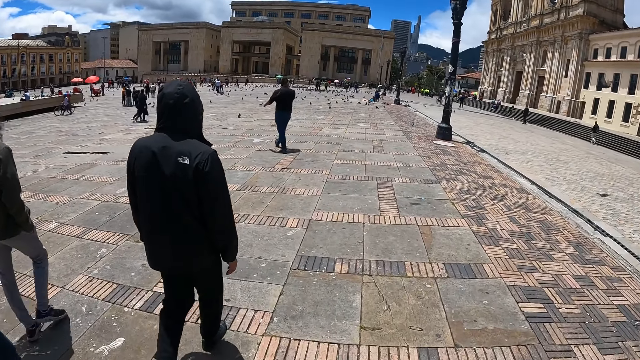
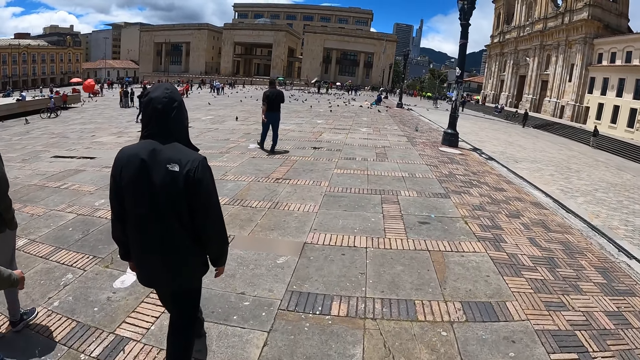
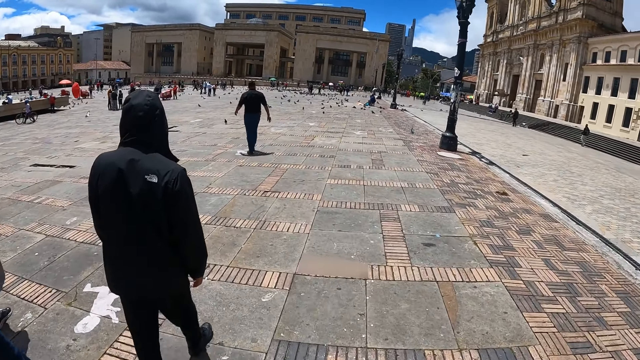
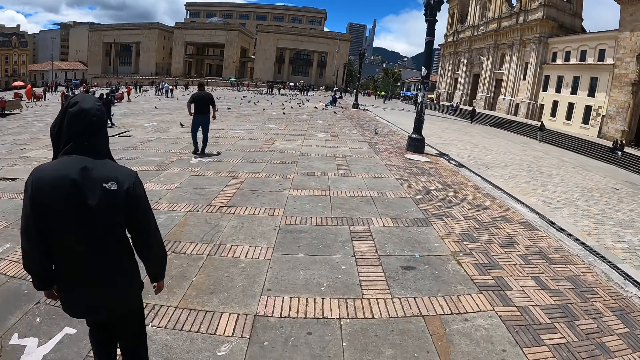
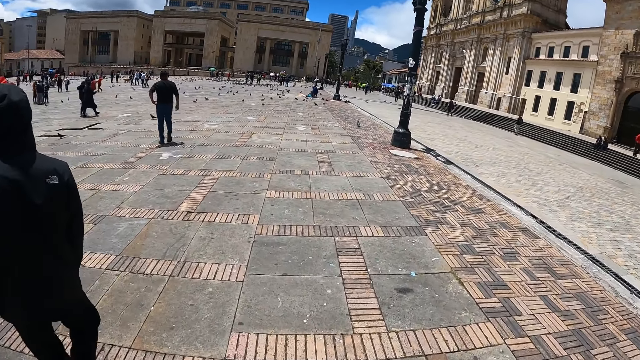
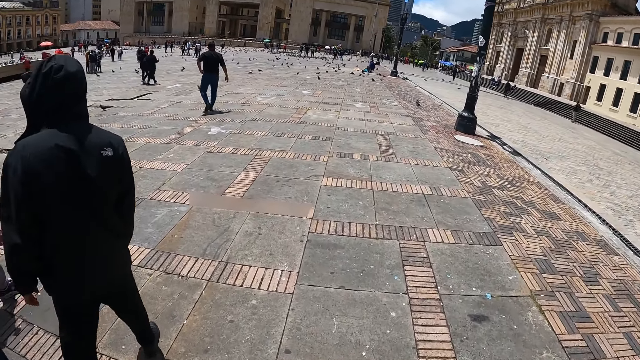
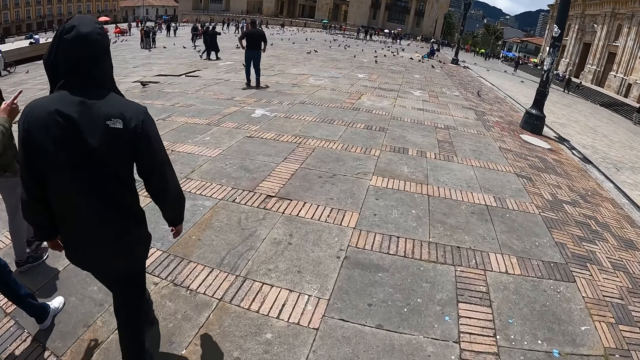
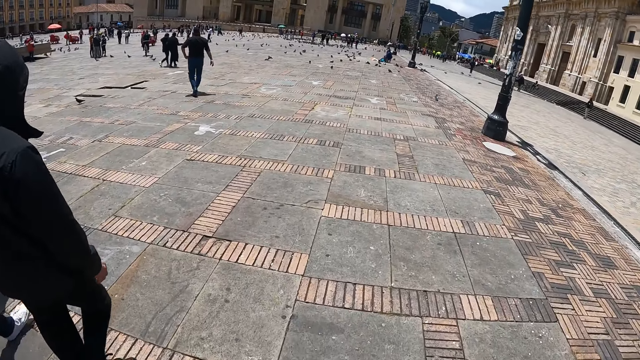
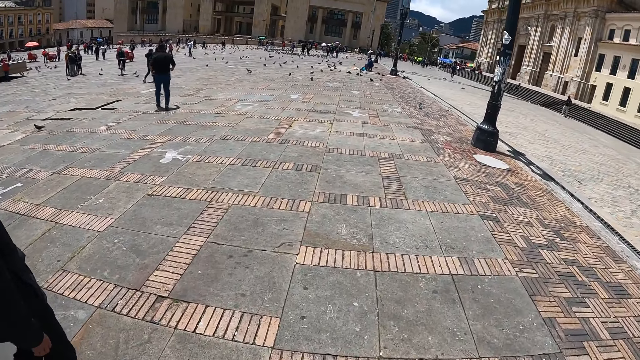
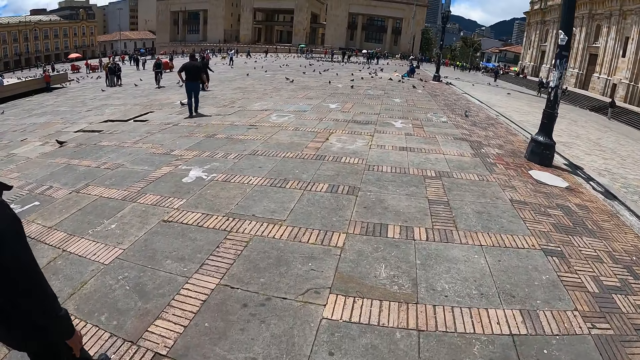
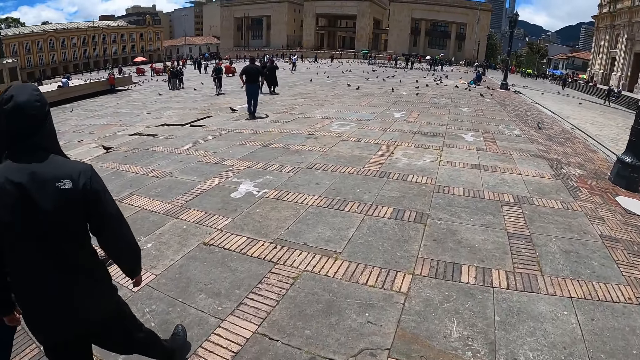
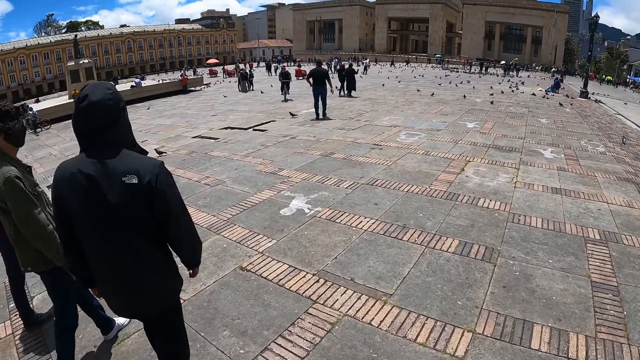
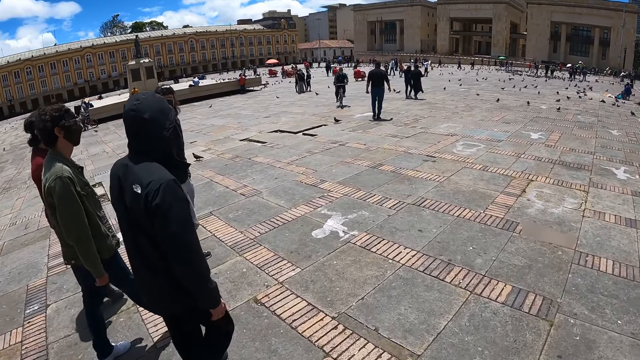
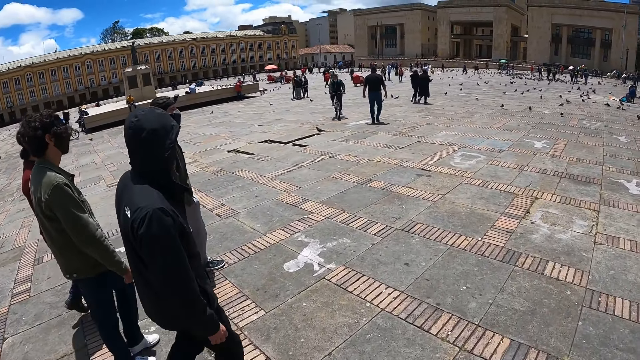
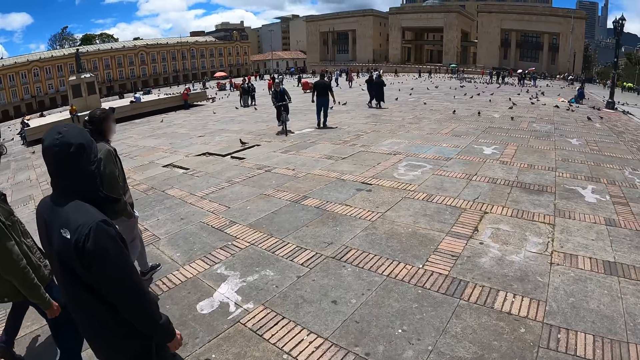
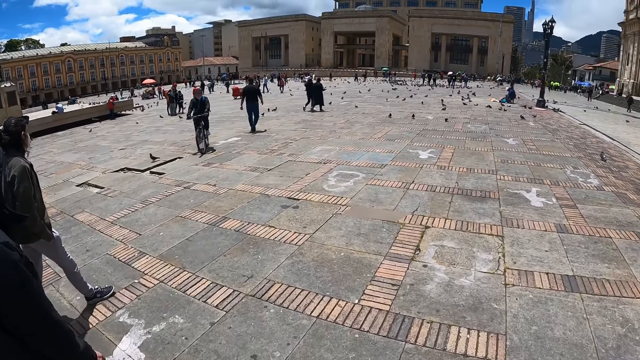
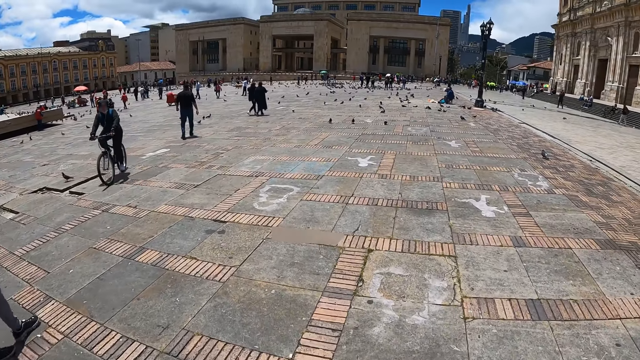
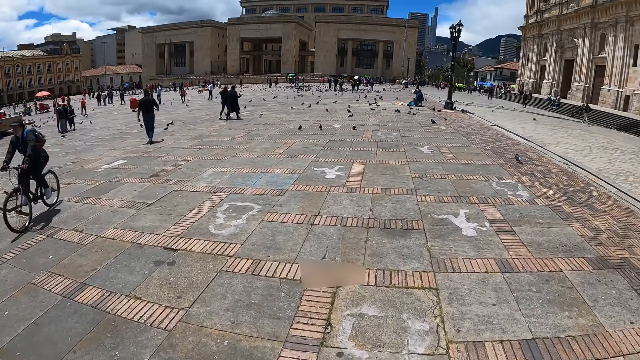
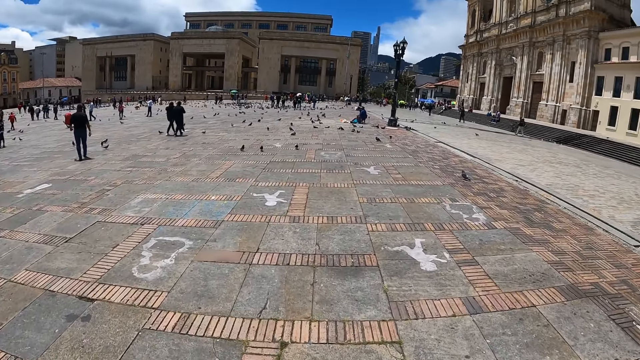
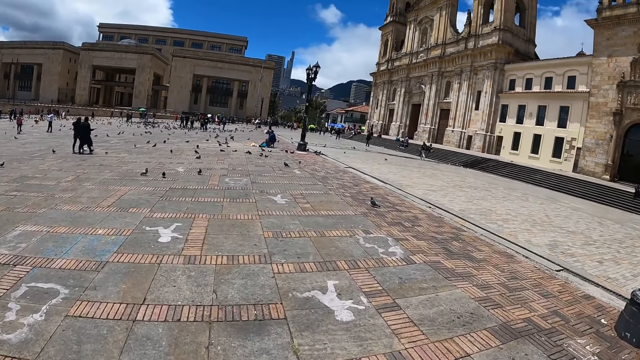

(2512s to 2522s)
The camera wearer looks around.

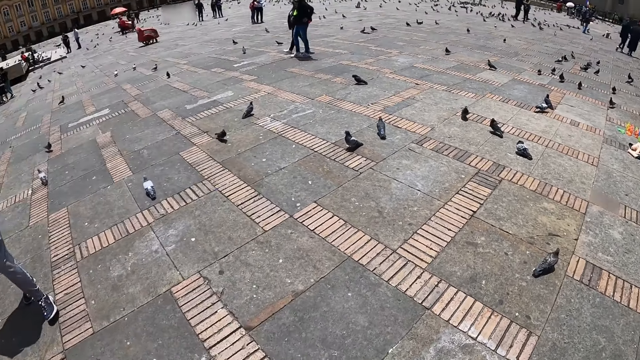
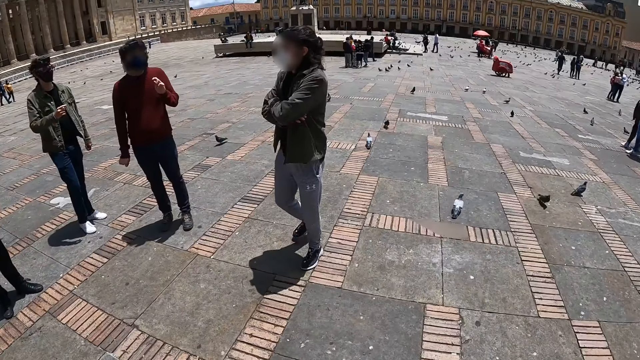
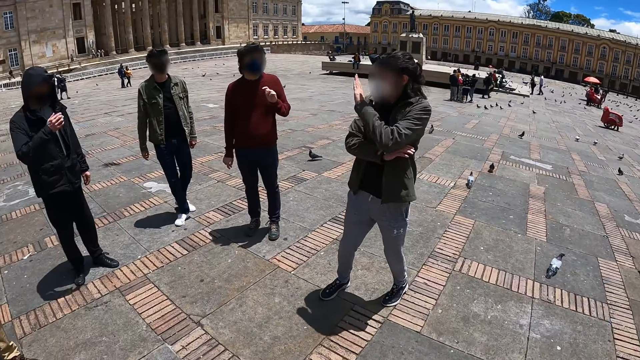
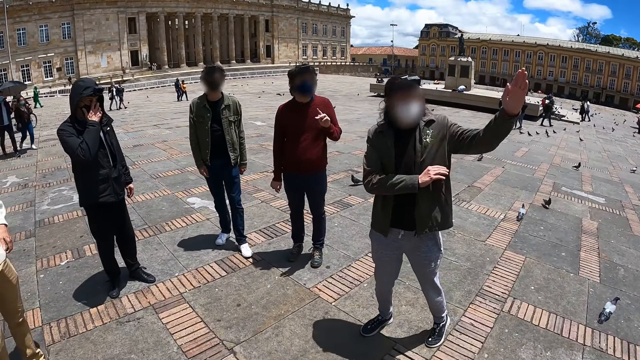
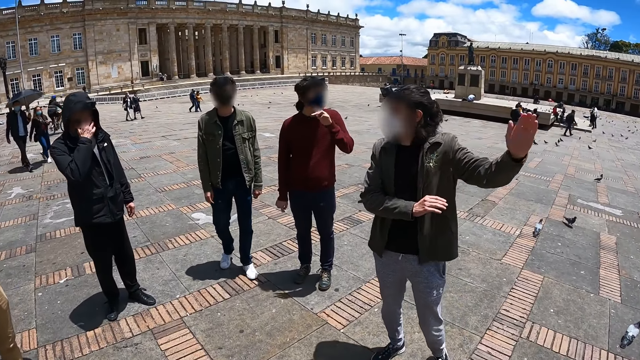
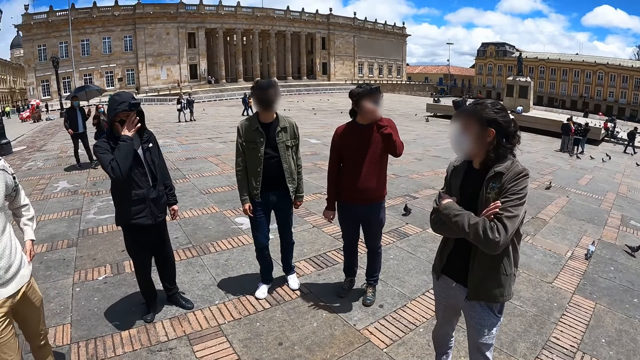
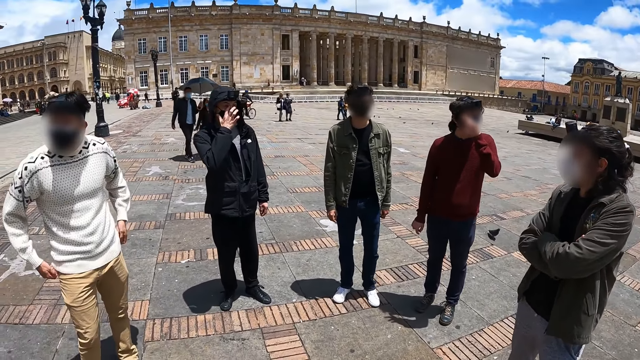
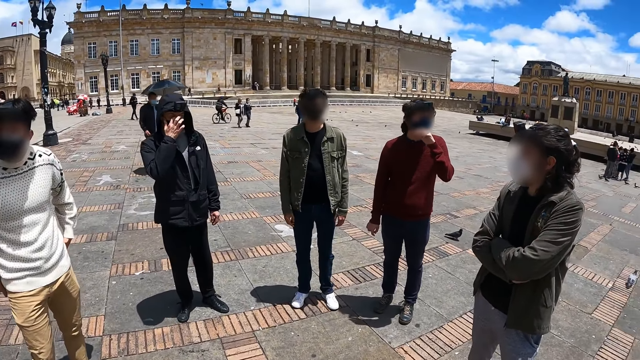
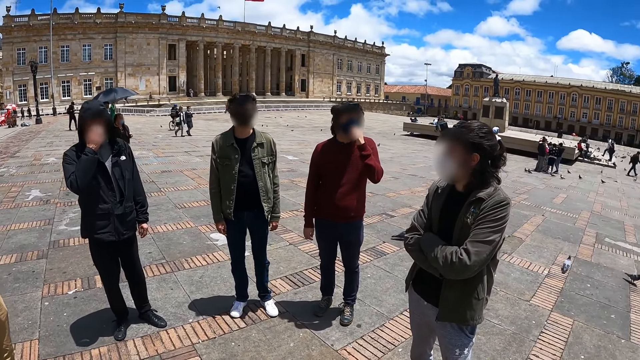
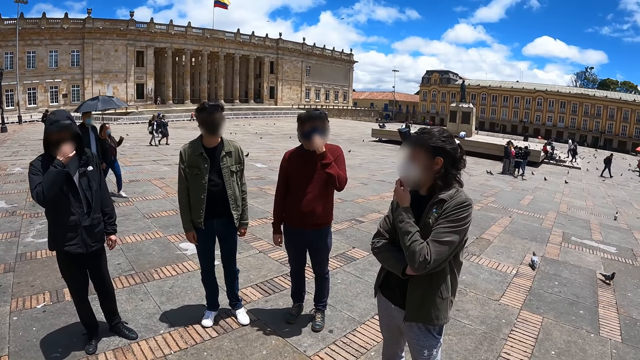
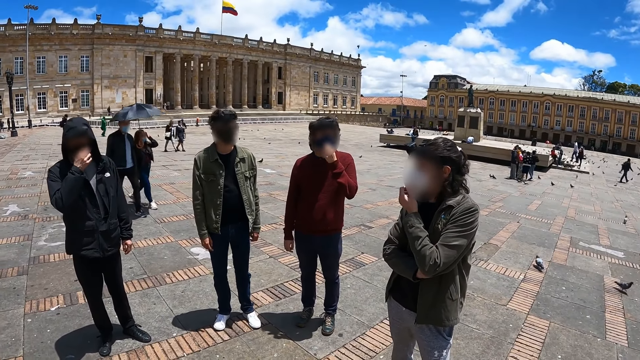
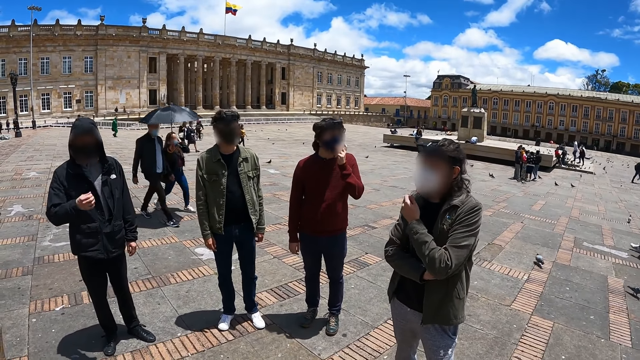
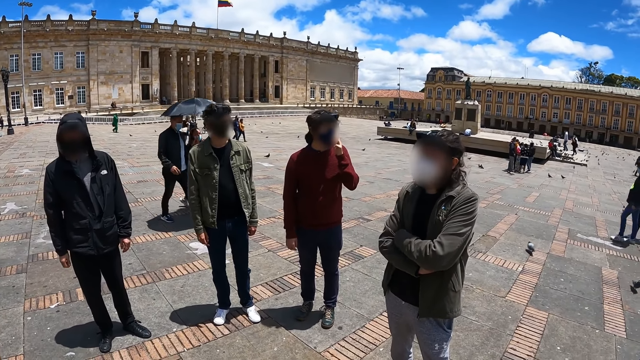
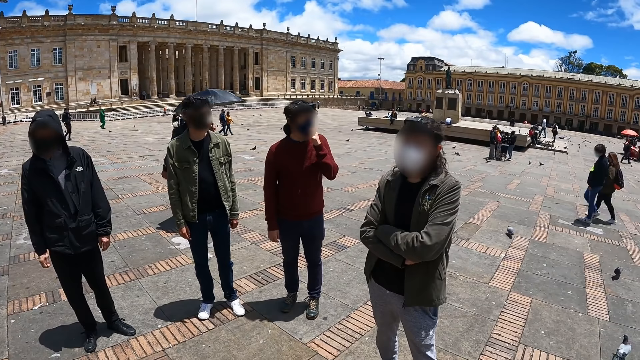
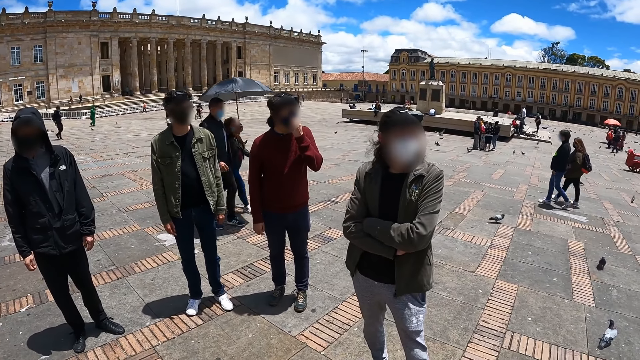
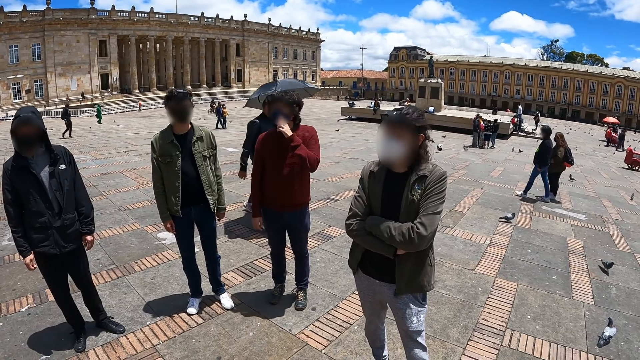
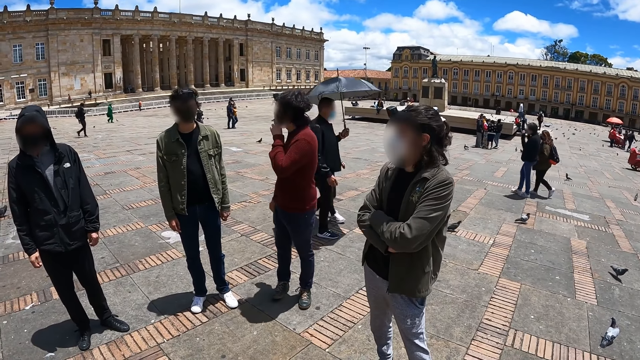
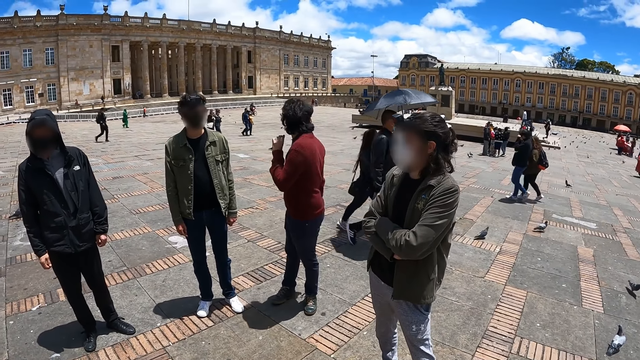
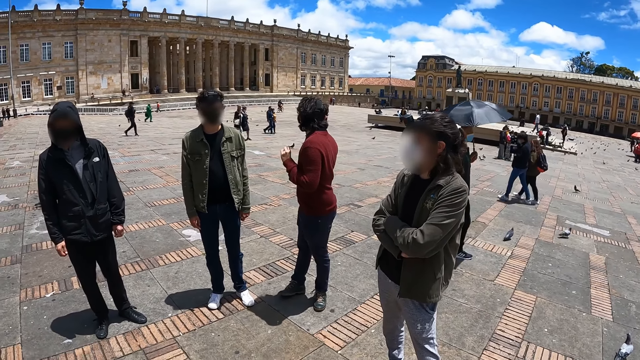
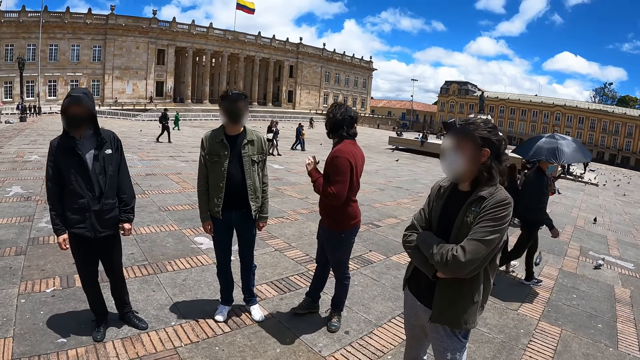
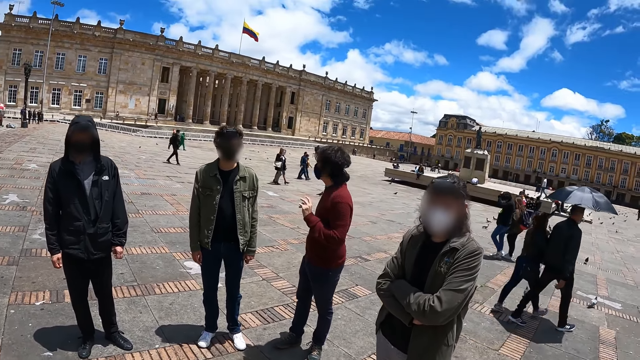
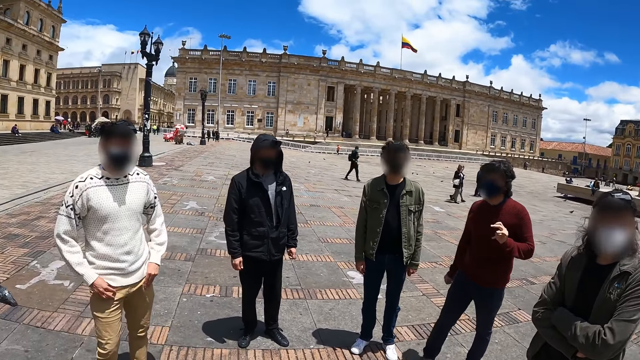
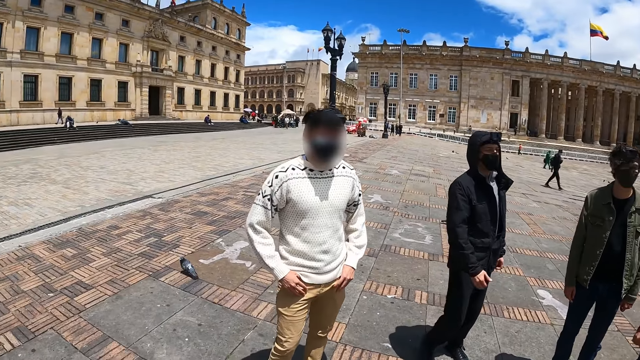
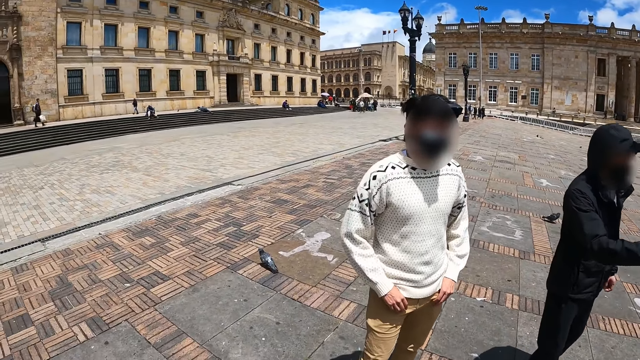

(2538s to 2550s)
A man interacts with people.
